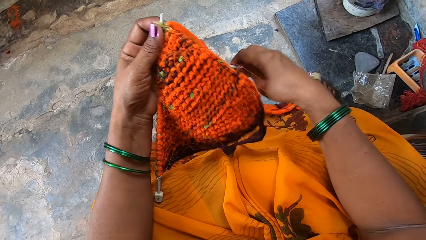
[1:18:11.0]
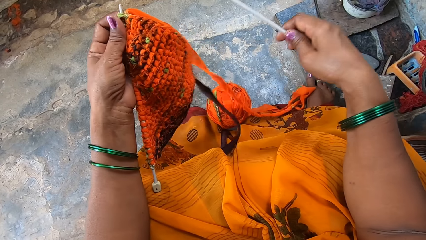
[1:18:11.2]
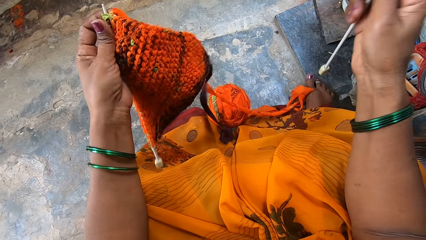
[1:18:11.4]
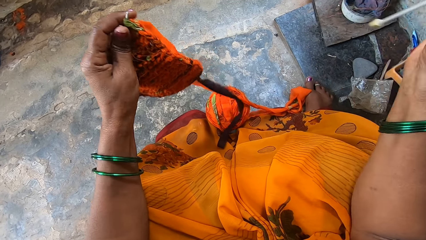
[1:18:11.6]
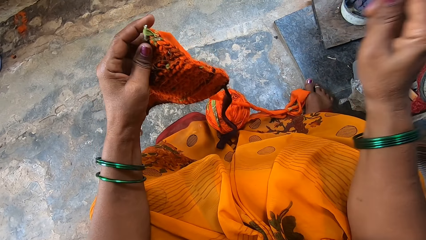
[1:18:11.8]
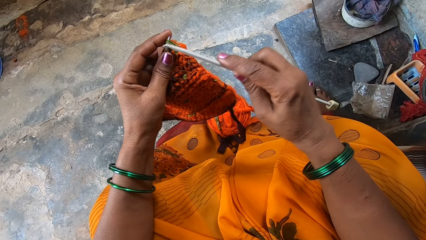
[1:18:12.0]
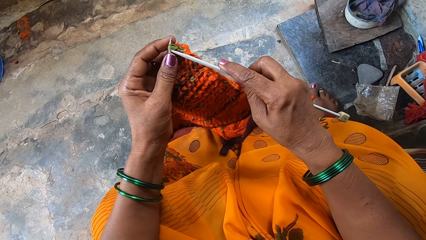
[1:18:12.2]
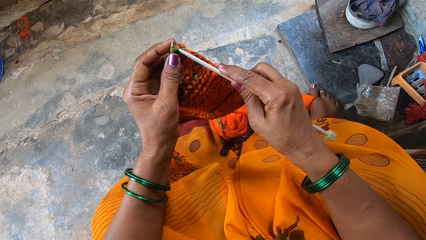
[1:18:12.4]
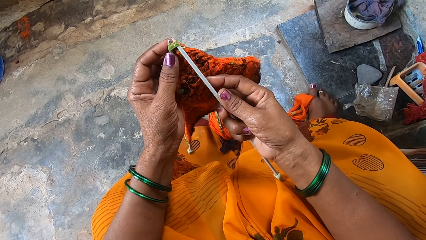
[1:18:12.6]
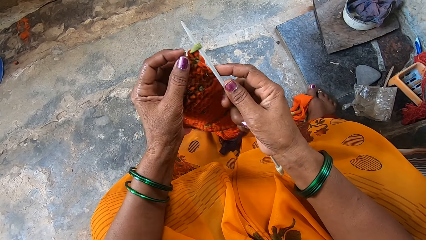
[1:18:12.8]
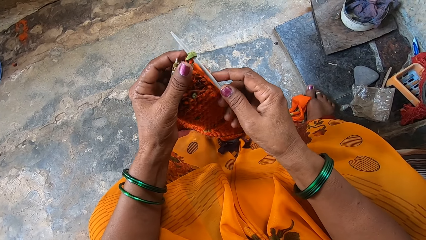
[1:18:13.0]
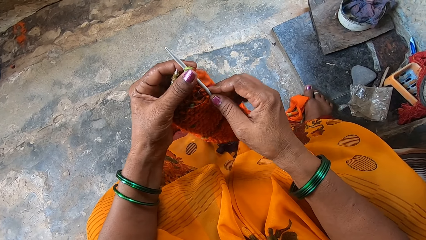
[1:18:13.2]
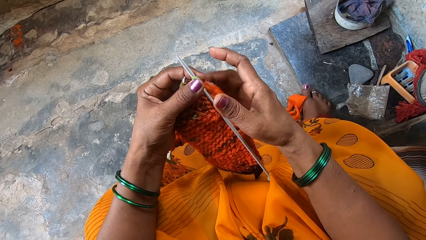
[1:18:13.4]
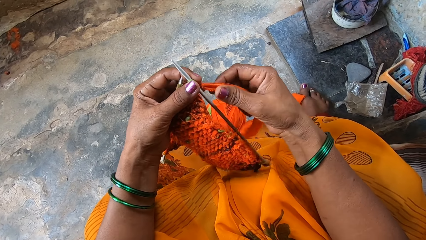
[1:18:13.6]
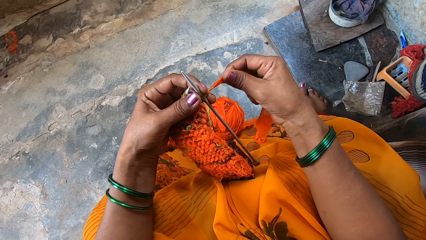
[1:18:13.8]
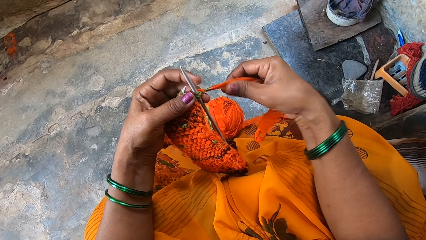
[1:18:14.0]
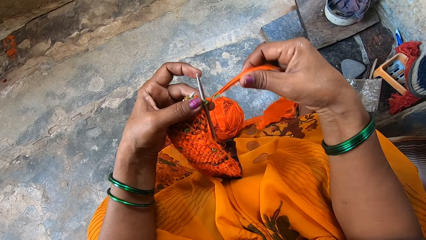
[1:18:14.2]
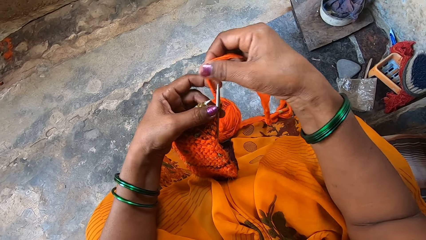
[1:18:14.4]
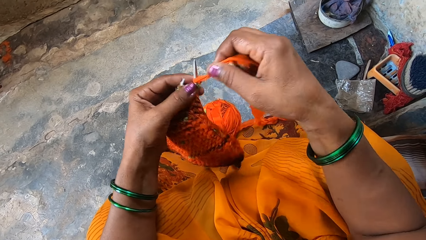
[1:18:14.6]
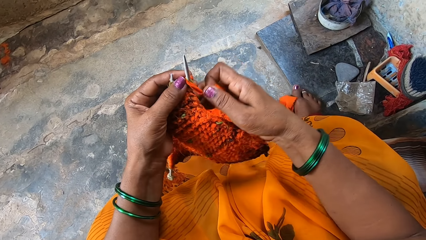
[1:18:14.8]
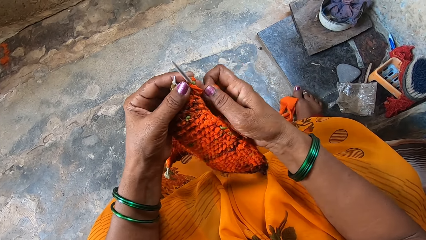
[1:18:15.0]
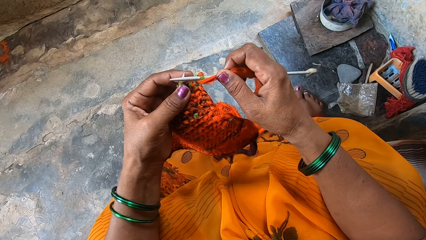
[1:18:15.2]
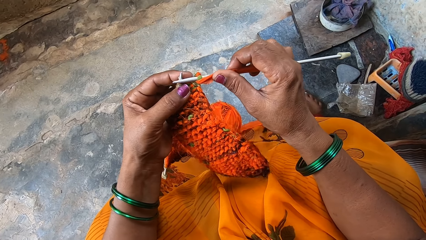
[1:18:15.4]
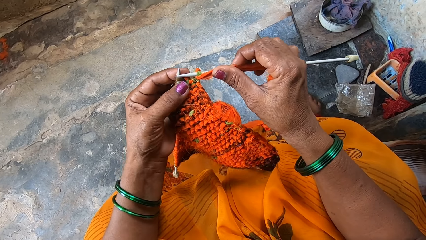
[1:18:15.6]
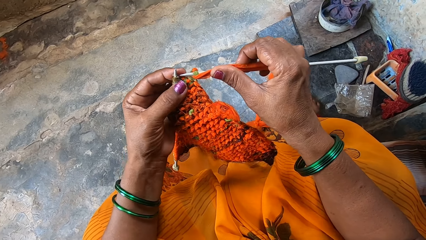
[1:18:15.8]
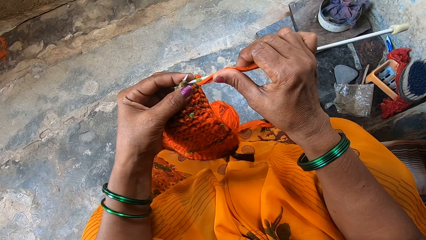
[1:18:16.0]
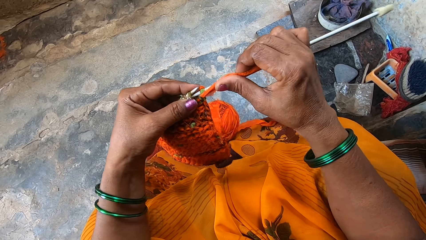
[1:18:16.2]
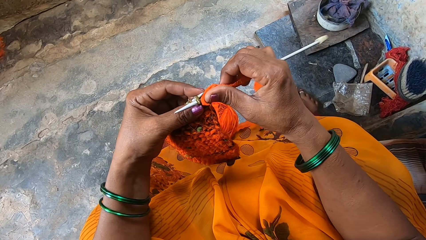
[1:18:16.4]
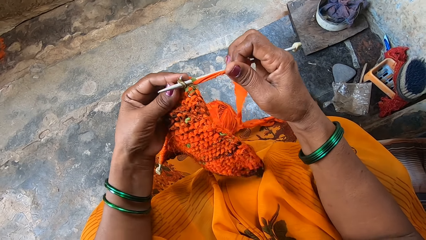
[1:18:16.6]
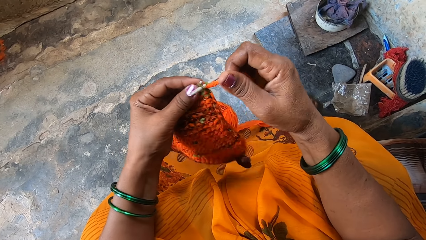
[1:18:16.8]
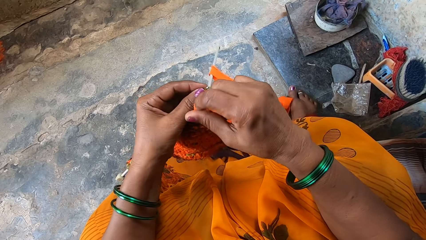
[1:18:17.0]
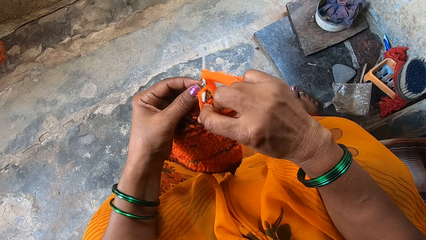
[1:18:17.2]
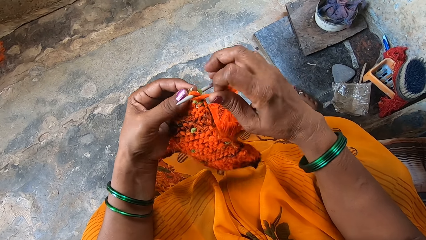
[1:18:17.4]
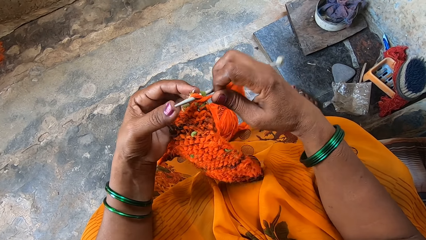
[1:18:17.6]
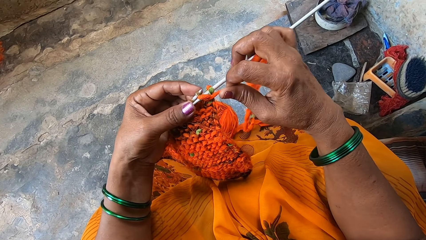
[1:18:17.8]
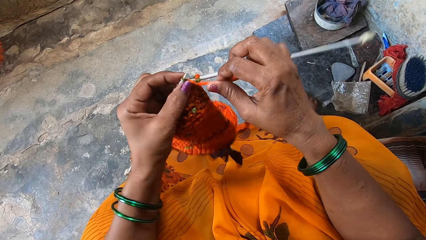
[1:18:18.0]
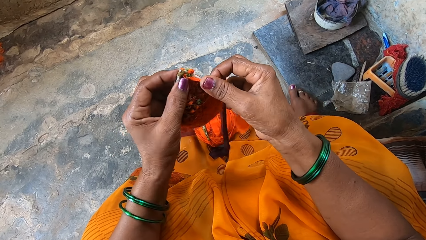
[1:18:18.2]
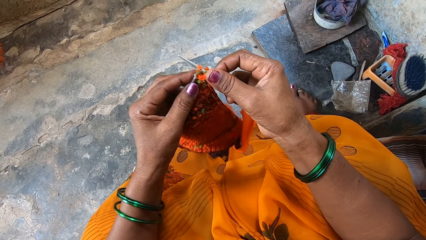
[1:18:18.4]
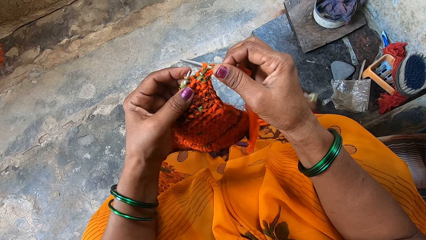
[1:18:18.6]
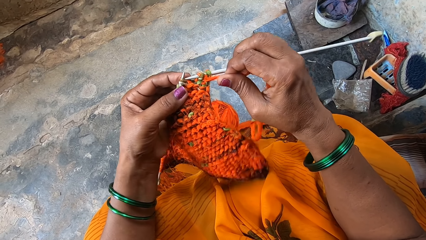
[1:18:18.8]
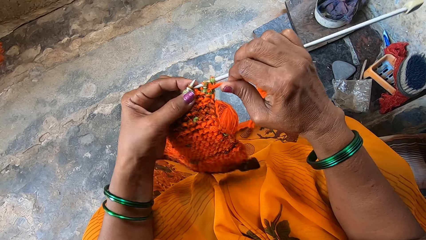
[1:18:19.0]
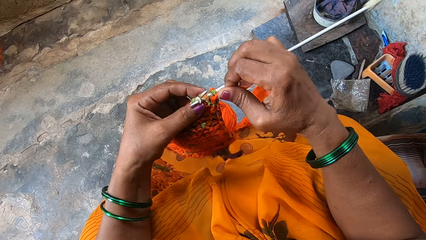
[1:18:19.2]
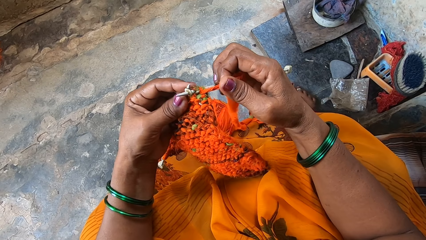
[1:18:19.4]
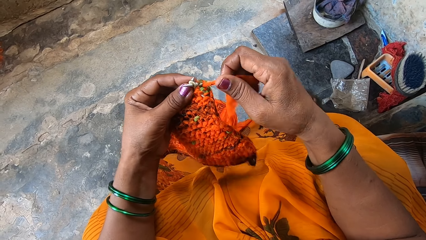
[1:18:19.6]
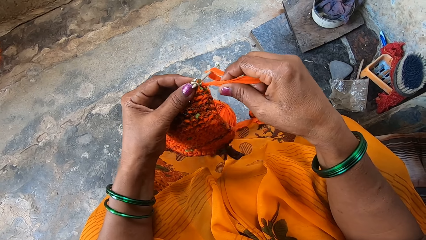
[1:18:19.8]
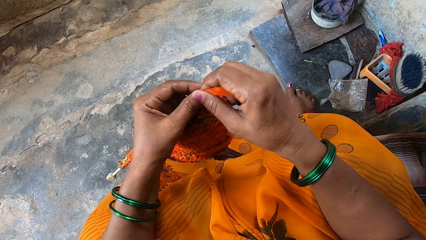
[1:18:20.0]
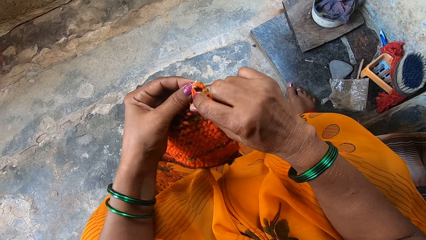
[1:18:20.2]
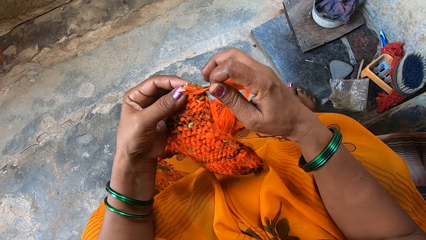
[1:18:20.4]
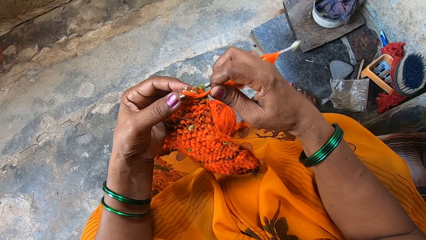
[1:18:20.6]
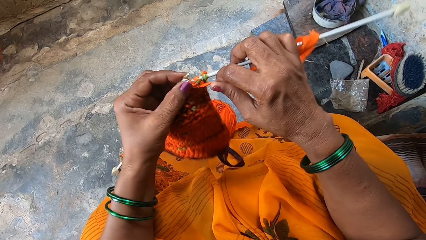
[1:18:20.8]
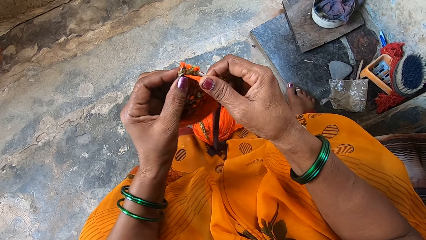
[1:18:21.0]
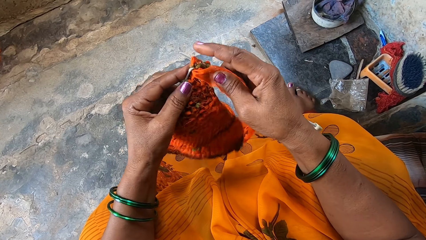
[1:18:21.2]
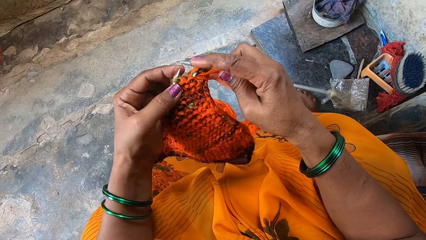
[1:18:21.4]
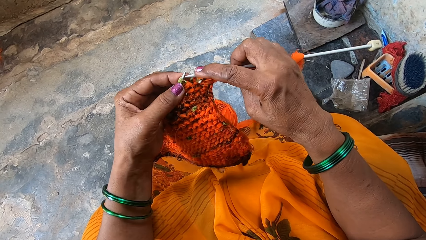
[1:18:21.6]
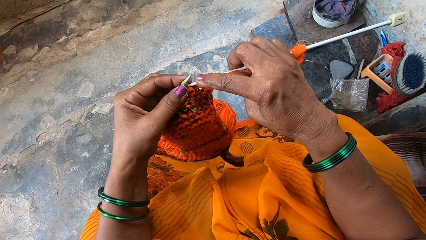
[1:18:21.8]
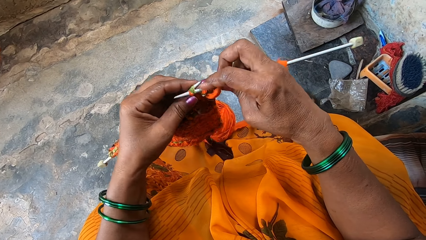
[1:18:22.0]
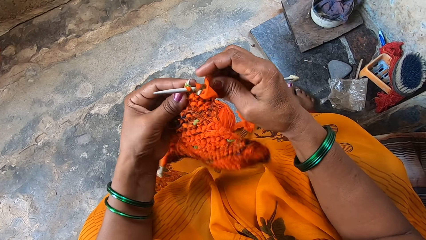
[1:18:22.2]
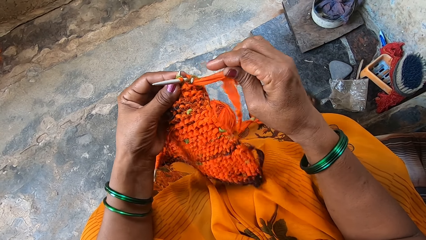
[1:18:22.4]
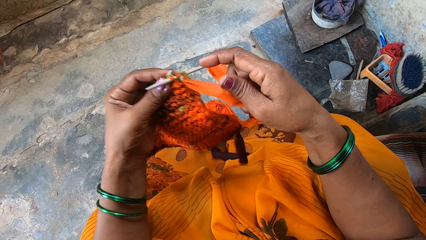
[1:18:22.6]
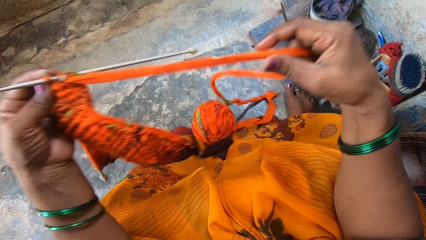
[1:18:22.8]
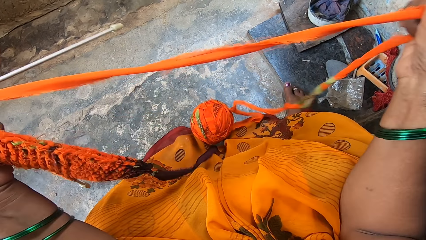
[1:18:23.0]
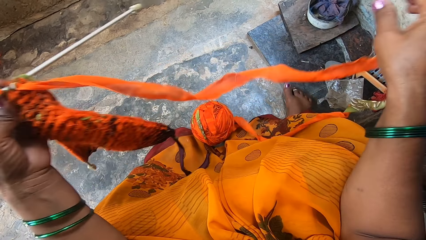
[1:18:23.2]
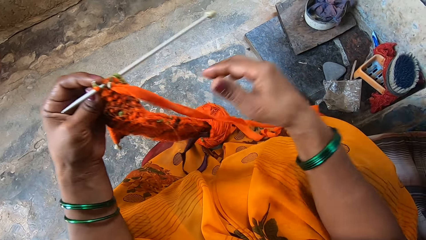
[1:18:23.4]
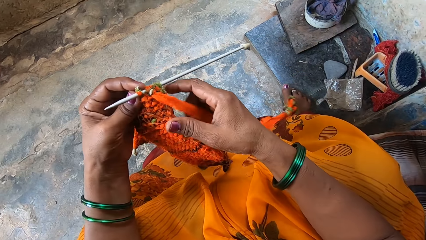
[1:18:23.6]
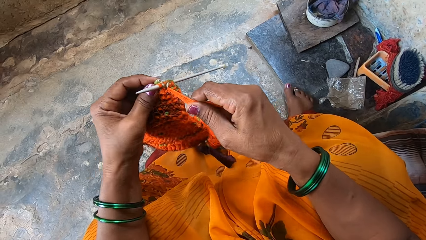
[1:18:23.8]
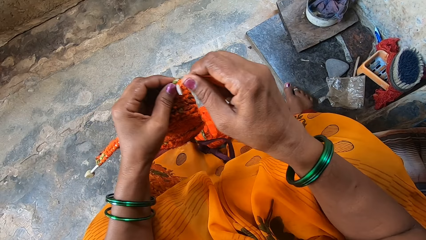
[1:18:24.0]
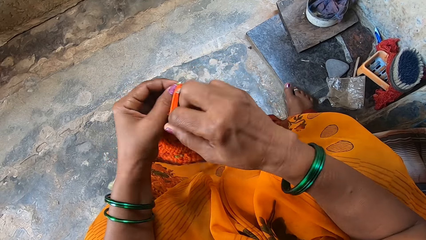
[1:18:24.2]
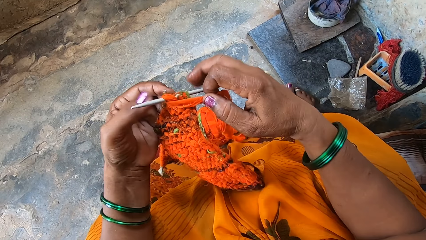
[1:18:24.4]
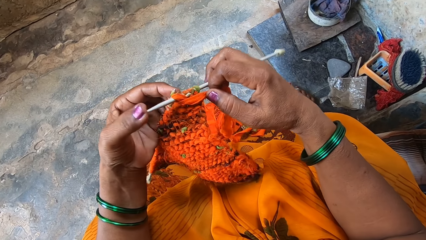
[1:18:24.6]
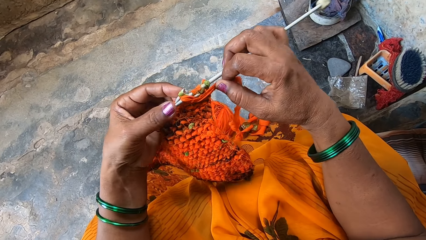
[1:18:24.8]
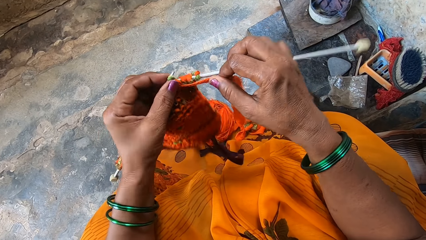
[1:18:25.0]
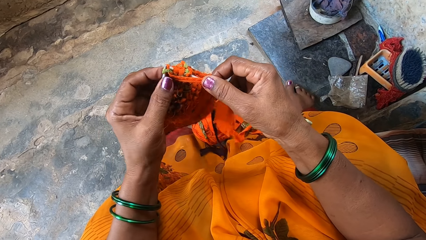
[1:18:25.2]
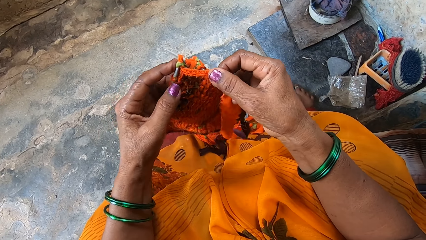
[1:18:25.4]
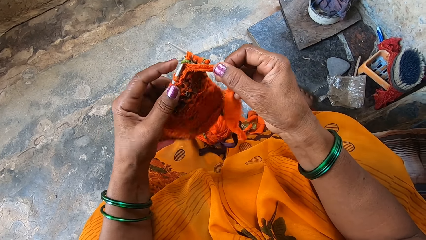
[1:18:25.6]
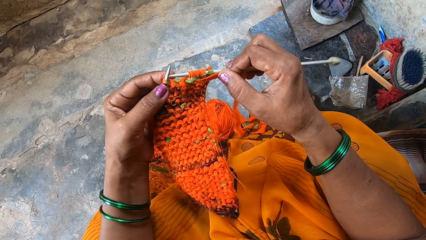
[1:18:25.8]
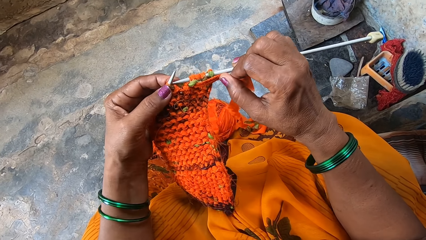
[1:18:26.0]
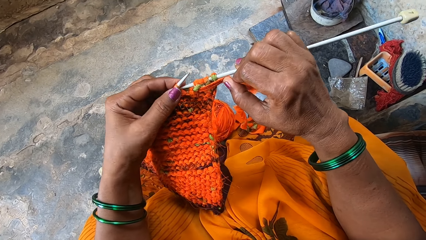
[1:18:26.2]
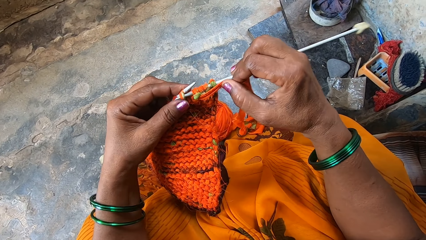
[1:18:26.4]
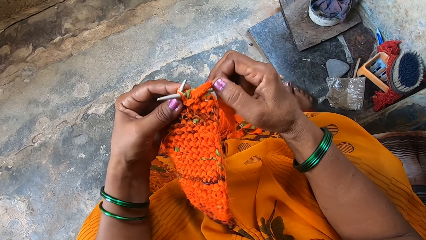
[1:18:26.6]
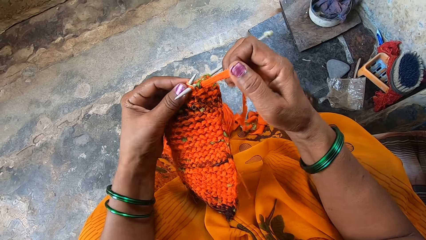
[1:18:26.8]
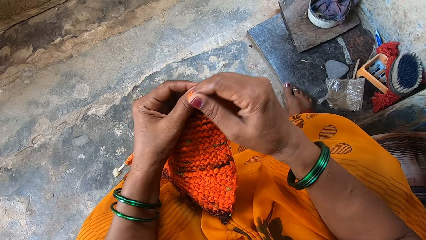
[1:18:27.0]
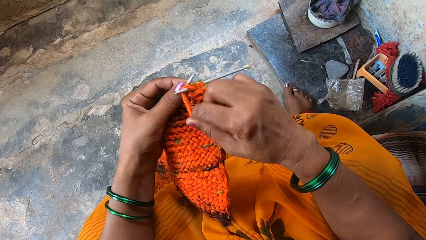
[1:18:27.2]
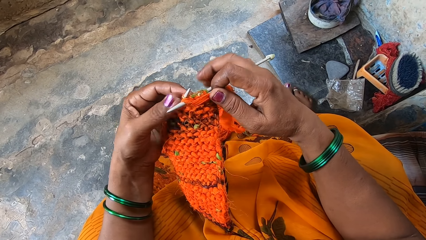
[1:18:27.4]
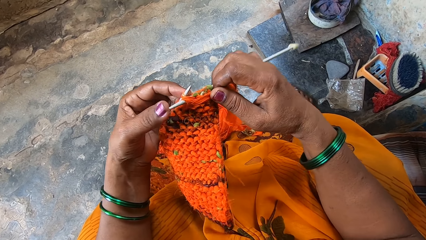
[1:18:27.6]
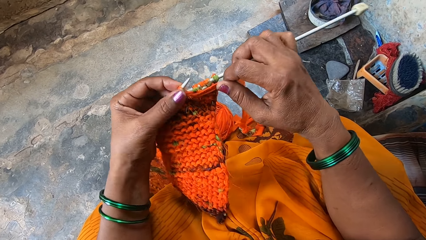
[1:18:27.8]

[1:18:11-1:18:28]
The camera wearer holds the needle. They knit with the fabric or cloth. They adjust the fabric. They knit the cloth.
